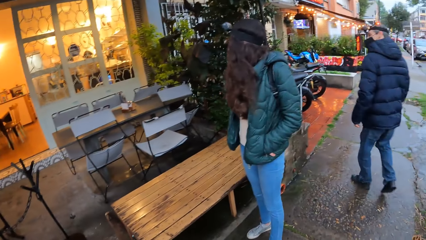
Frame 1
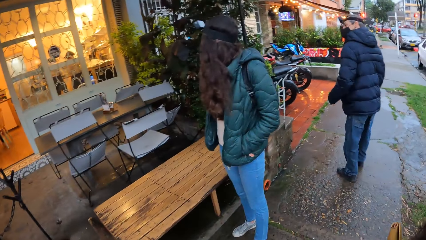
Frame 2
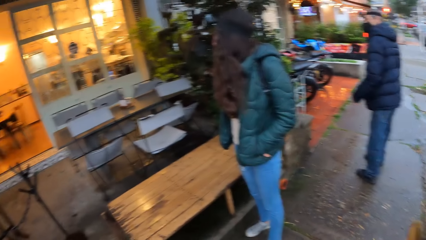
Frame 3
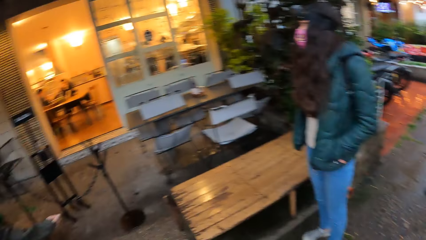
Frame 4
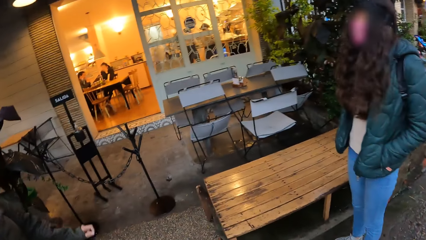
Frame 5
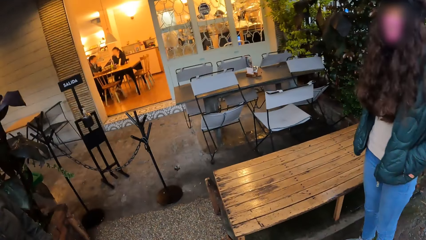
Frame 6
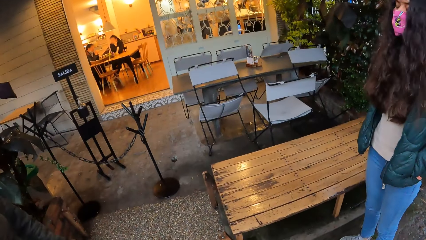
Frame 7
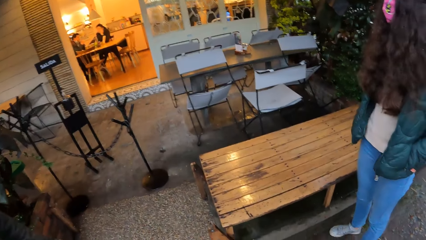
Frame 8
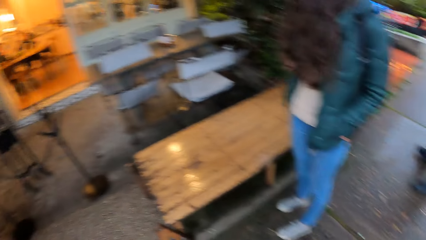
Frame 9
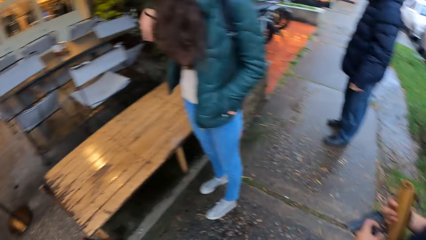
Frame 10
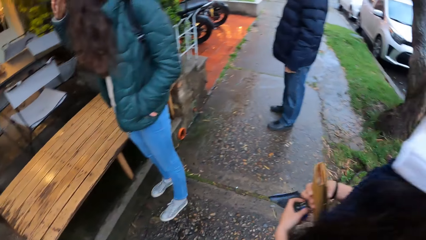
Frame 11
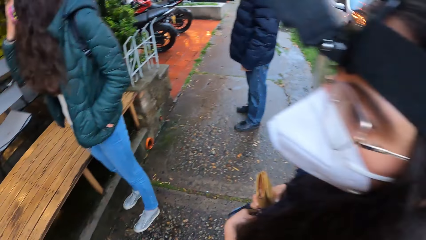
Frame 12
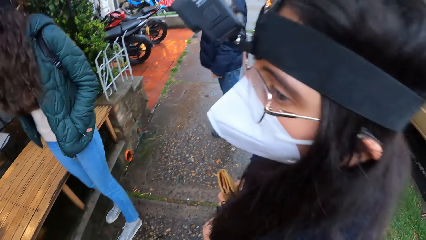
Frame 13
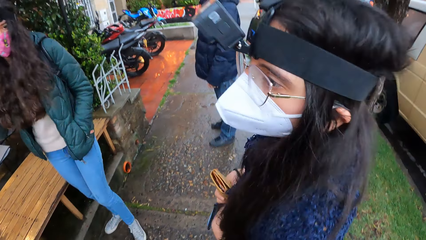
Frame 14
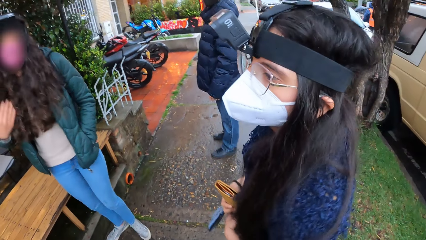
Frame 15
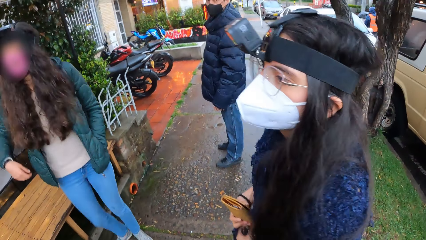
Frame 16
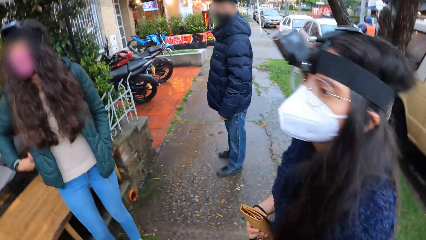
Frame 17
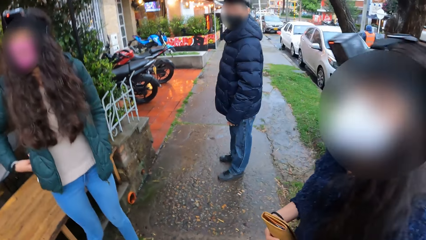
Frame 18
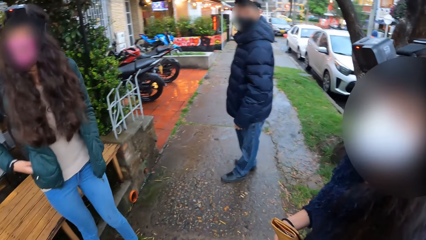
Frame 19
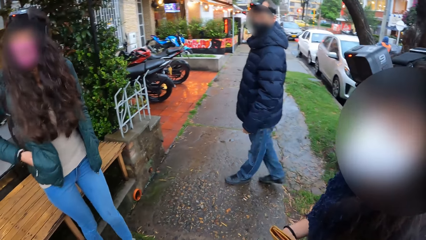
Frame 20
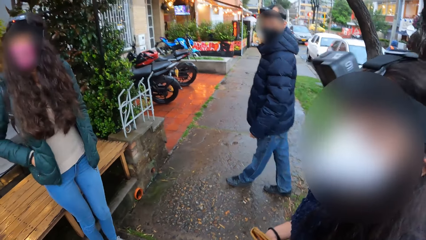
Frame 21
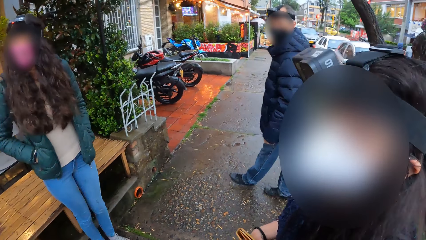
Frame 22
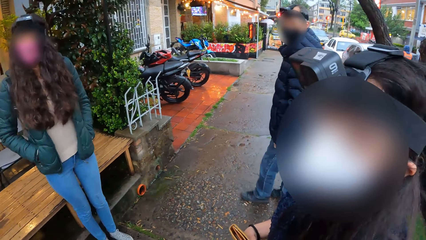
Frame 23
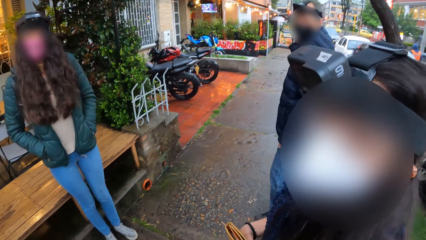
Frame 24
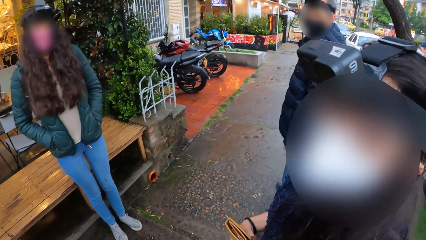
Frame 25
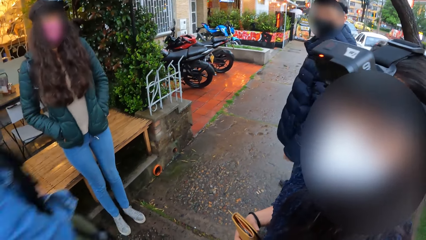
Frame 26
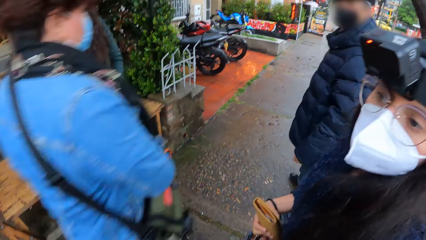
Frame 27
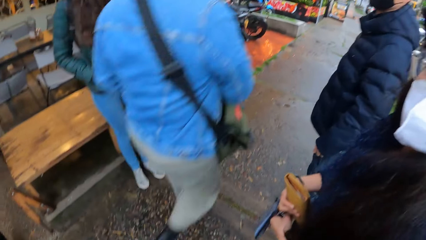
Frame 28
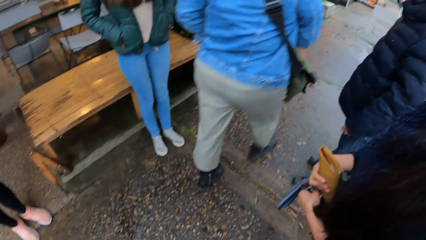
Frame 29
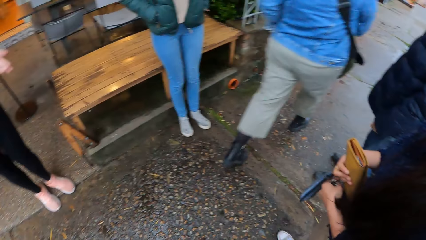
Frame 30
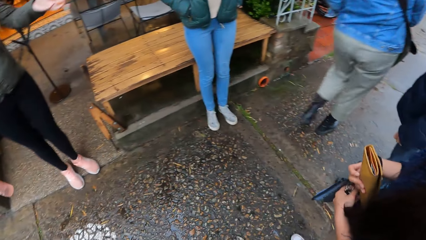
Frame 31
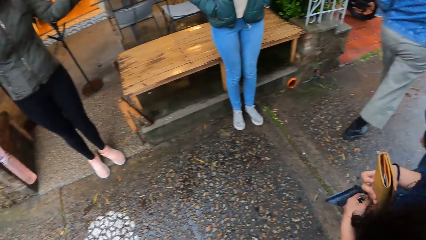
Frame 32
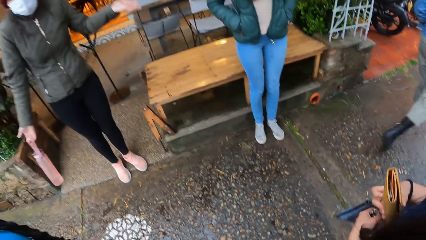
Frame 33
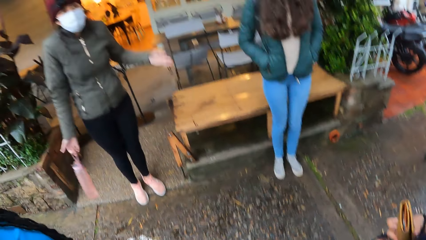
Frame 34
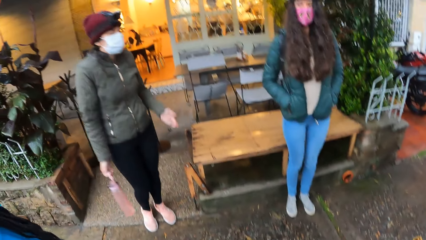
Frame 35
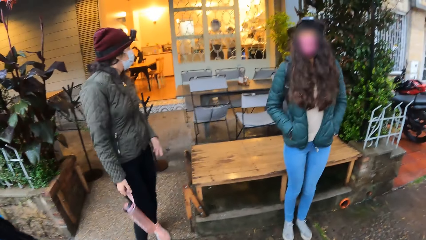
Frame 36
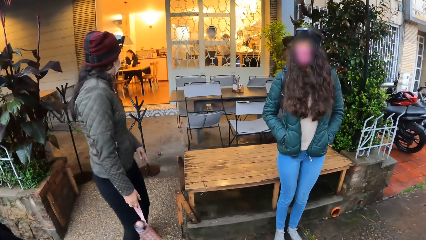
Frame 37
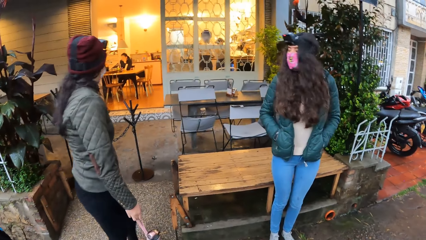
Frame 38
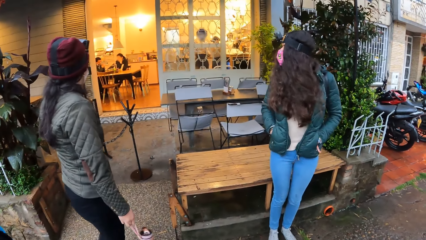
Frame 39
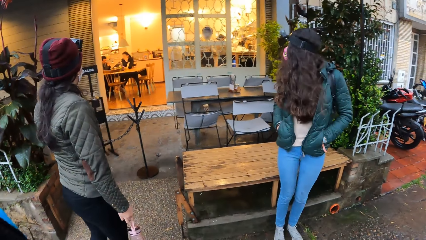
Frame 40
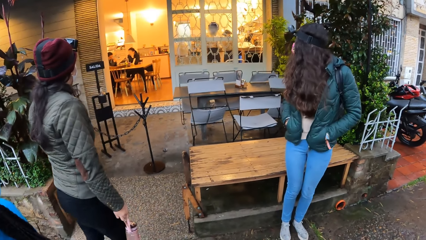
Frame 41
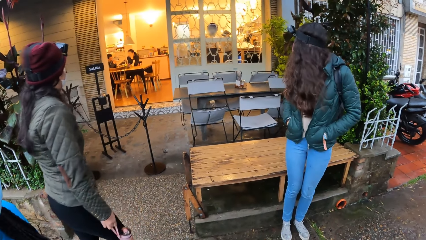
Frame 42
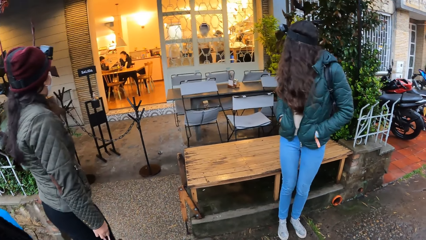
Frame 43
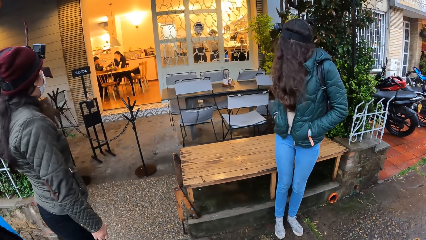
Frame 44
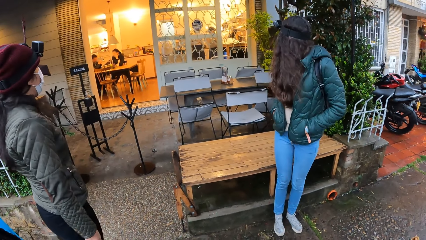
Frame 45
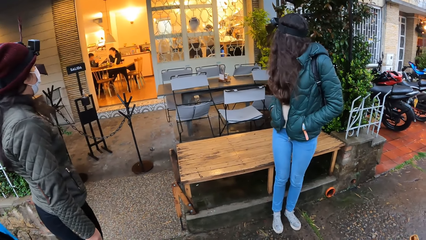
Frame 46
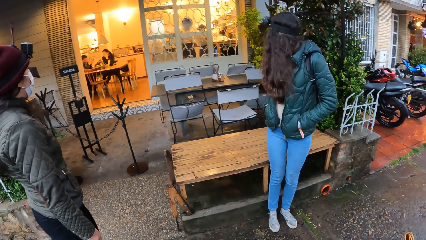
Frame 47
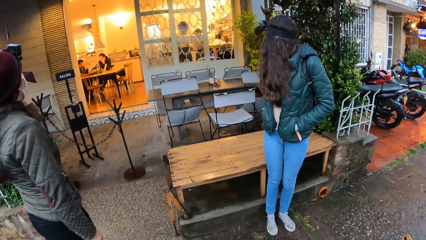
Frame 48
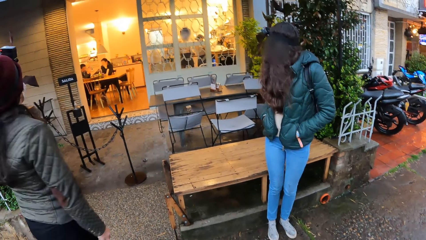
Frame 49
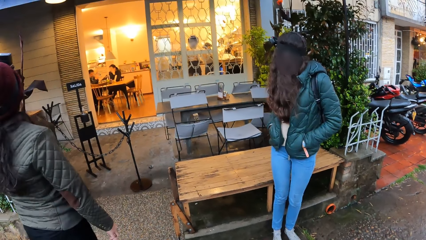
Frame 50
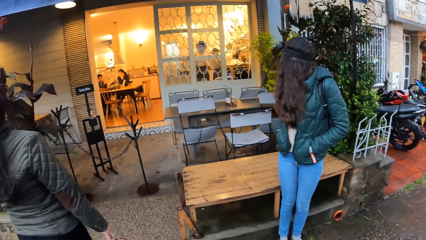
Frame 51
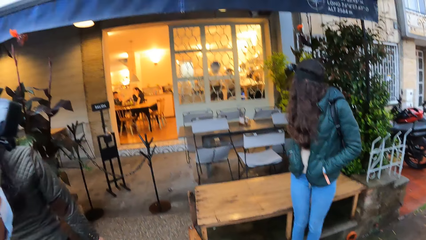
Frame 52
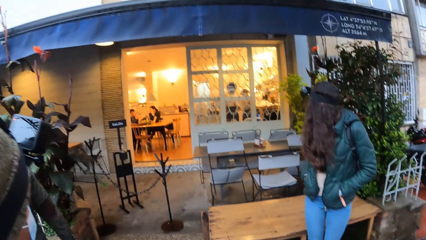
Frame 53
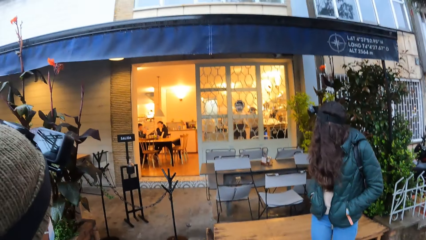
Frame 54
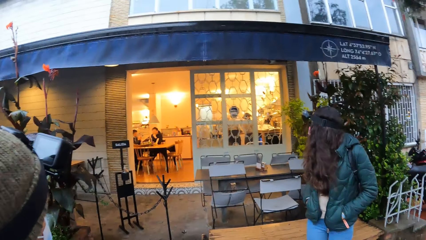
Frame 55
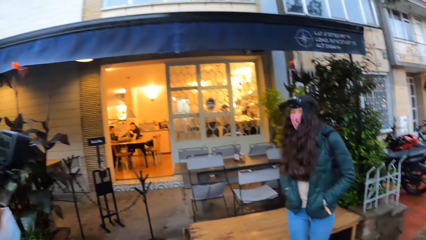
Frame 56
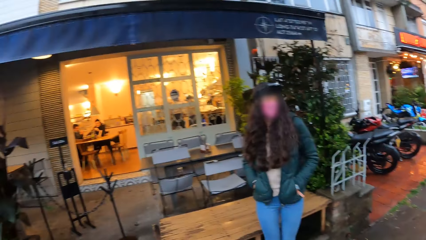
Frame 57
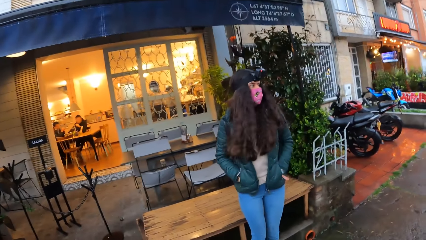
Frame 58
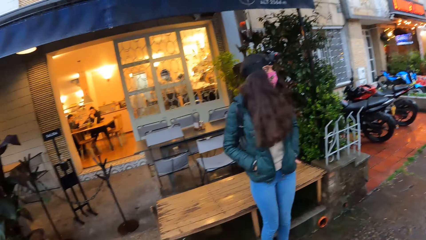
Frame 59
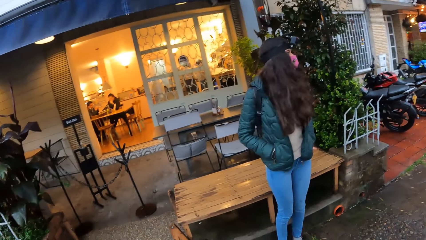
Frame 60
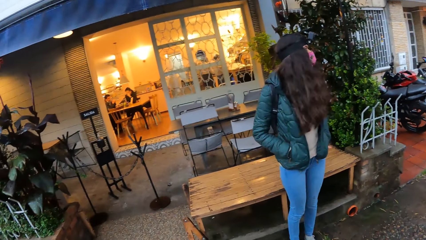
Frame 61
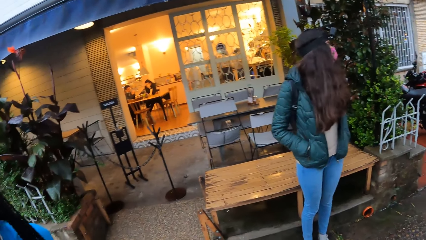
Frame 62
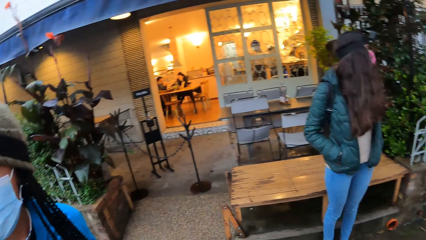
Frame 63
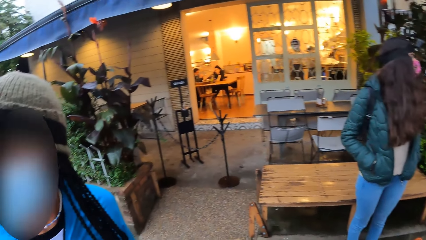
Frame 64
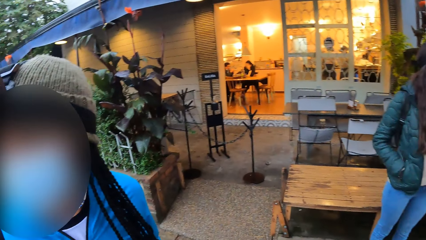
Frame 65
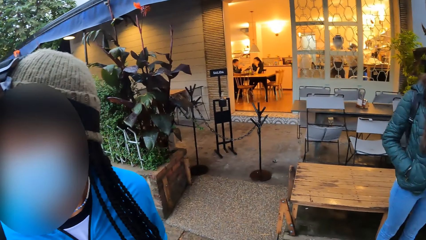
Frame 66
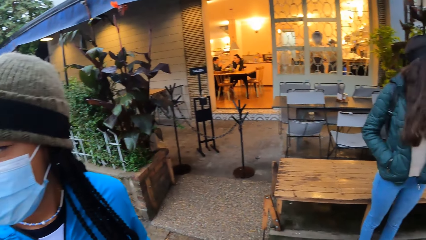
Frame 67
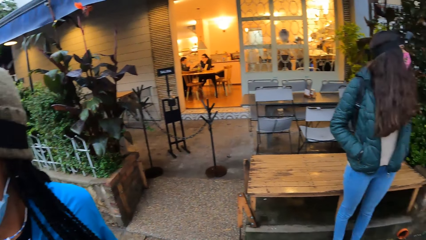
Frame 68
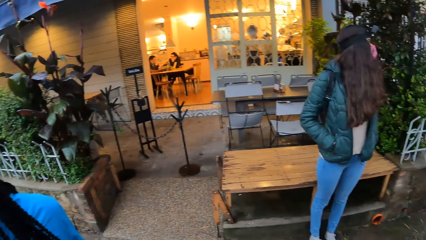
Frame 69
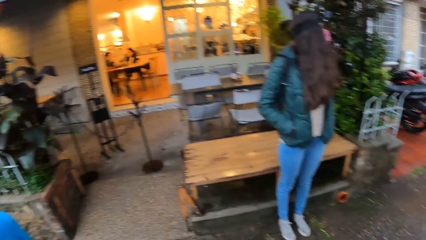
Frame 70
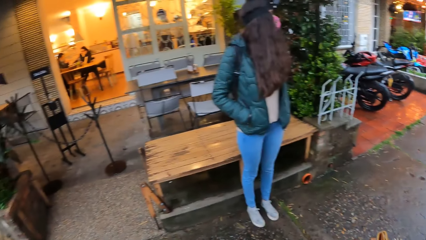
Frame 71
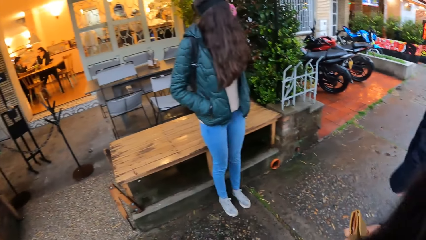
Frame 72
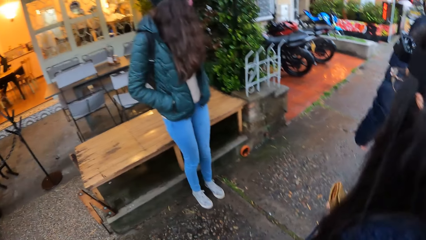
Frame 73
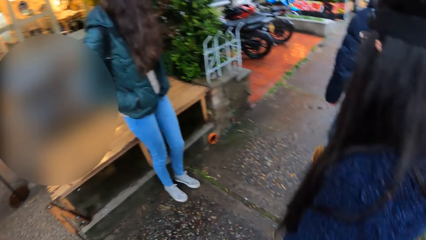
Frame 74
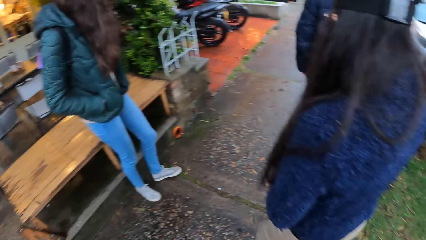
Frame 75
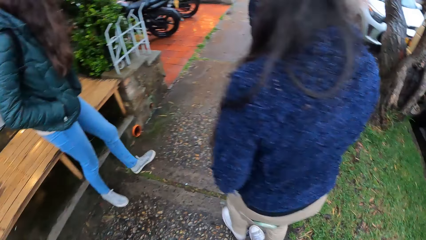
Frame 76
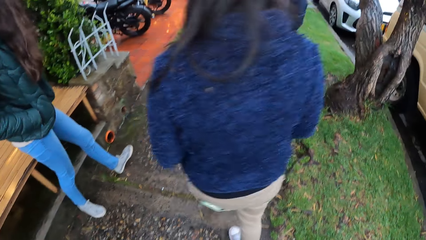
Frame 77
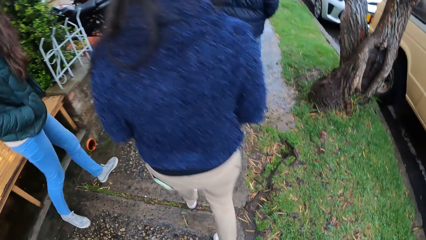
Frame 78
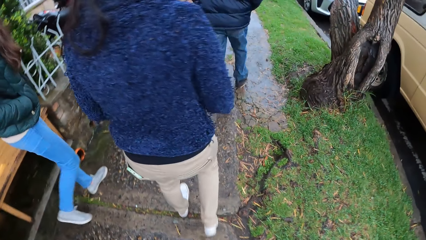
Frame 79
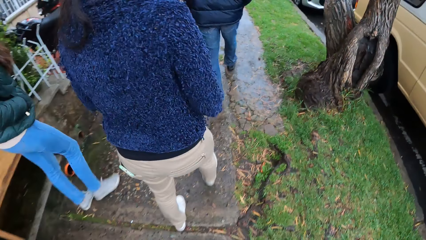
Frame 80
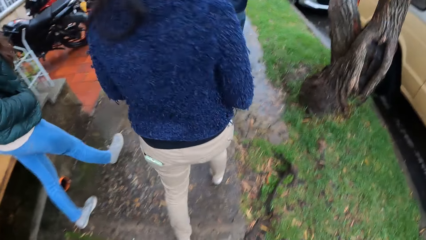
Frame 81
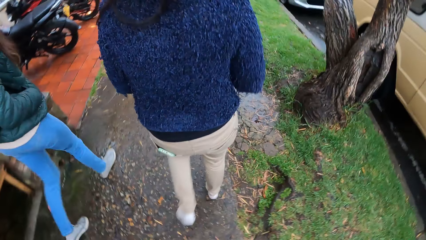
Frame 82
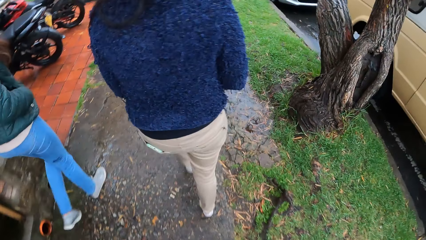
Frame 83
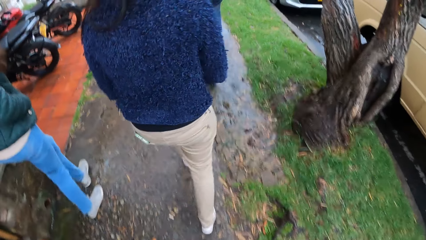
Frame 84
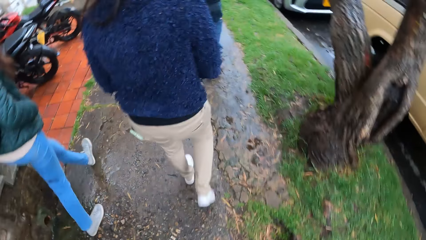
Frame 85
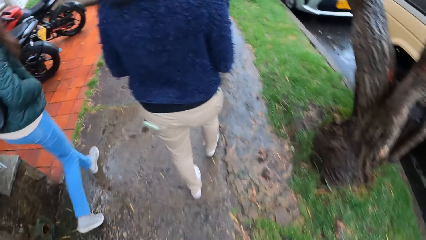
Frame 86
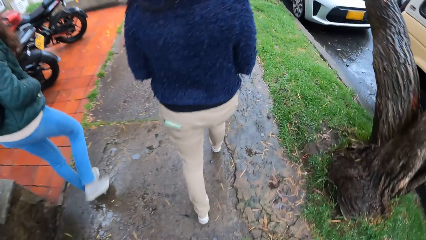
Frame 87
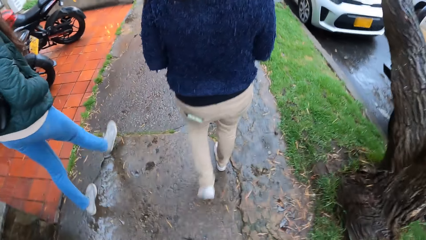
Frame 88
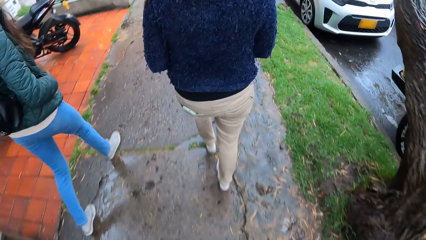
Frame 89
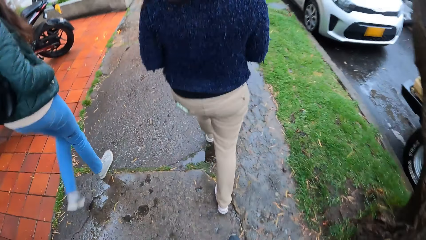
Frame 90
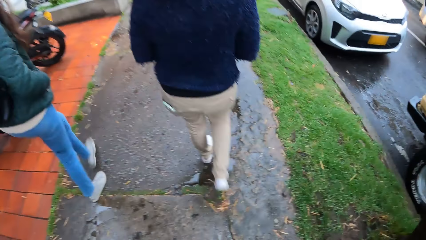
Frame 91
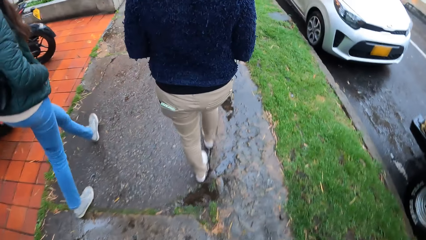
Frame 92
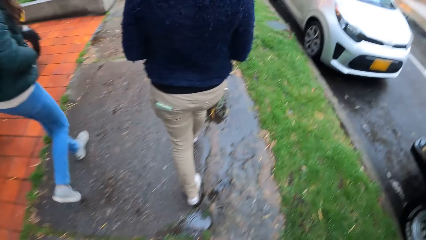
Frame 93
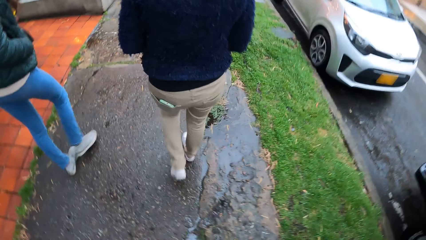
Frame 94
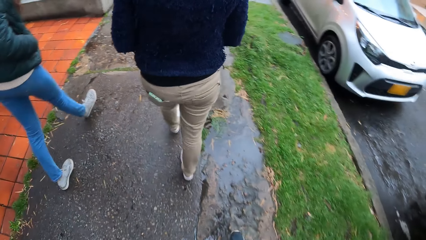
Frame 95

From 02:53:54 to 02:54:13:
The camera wearer looks around. They walk on the sidewalk.
